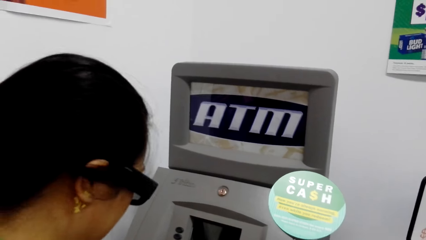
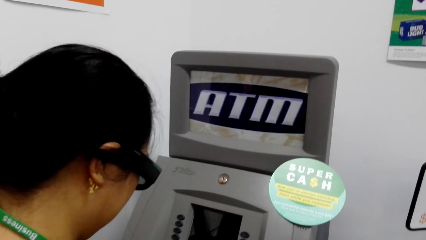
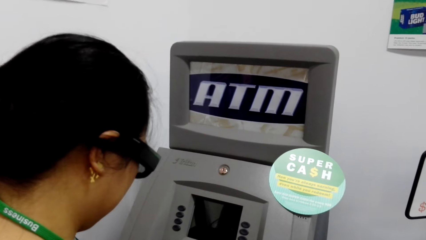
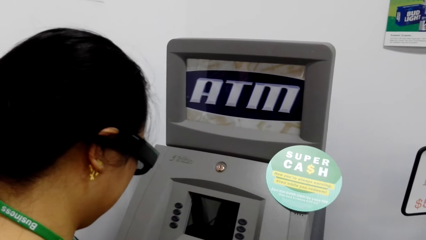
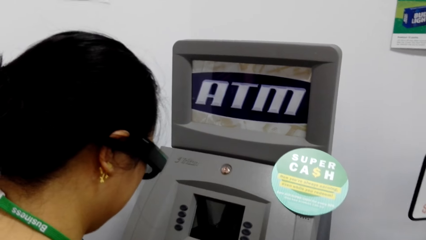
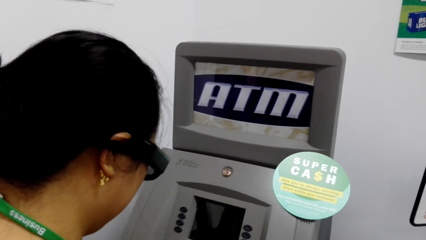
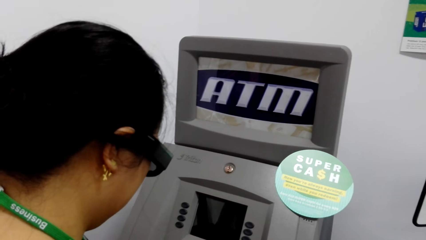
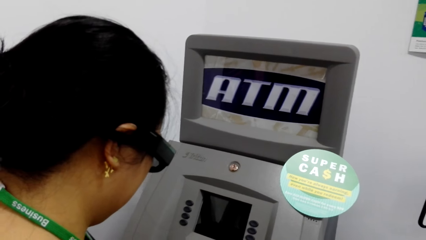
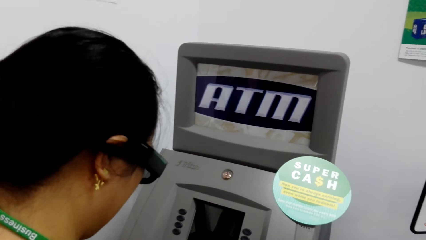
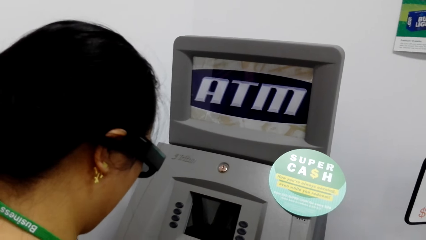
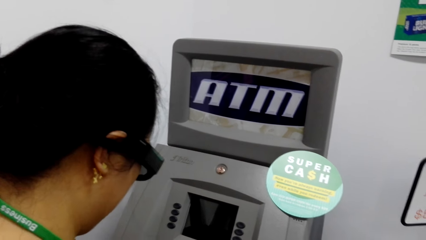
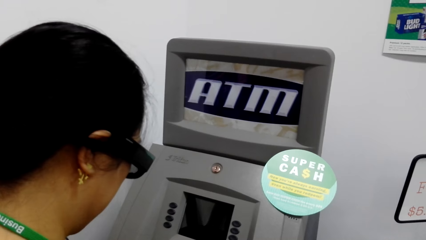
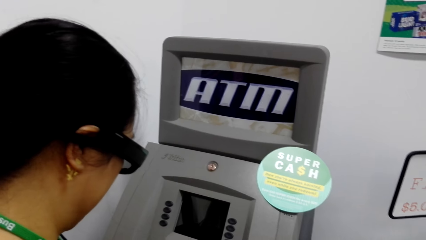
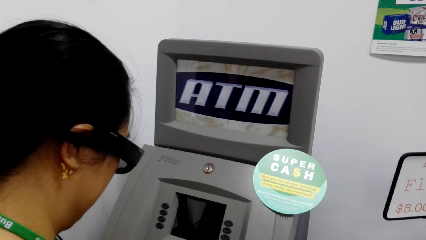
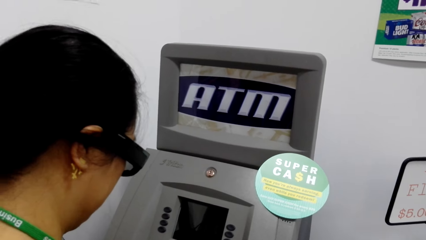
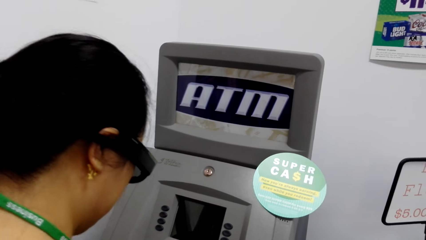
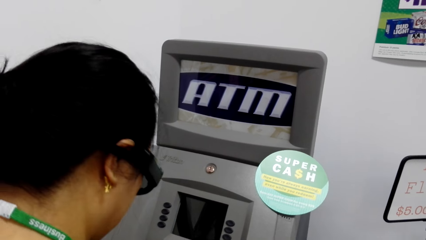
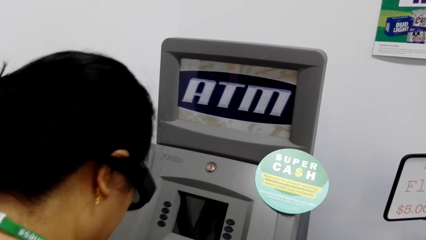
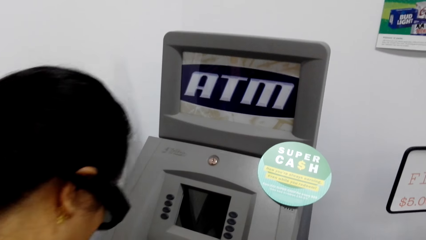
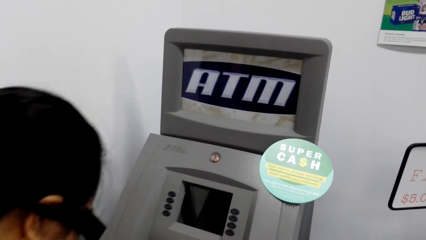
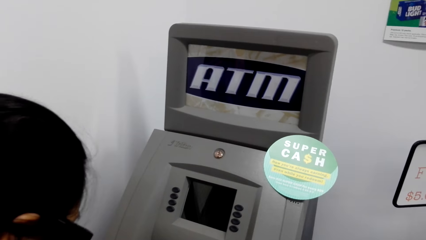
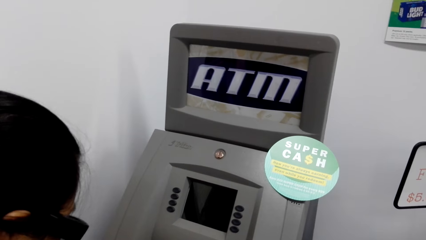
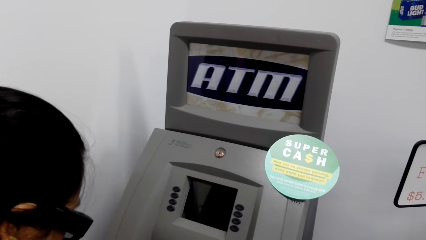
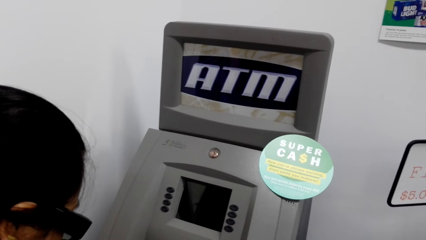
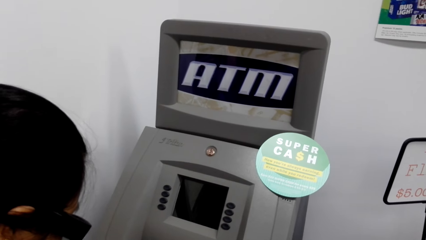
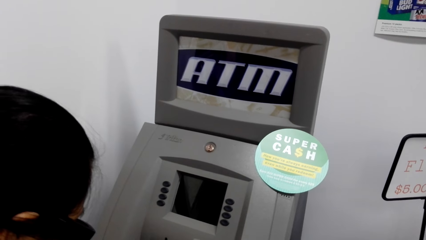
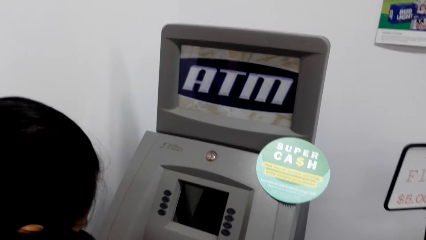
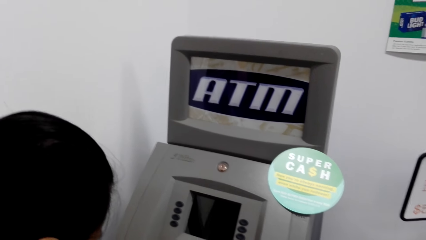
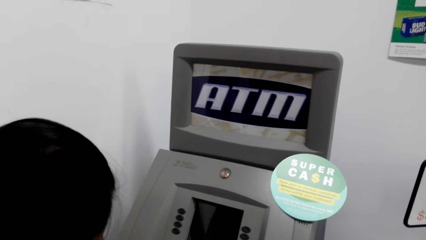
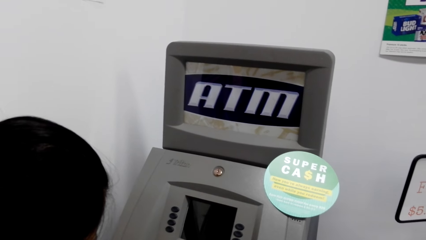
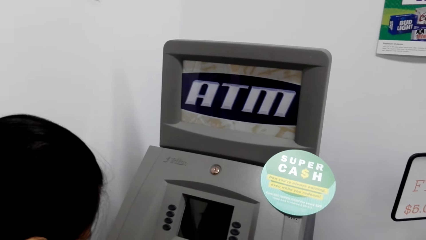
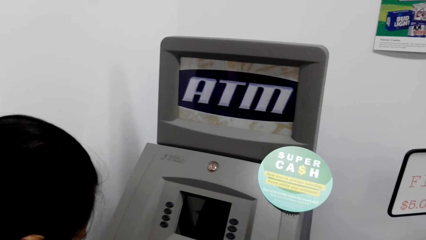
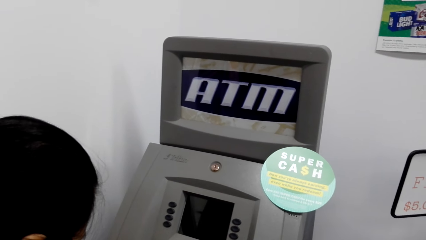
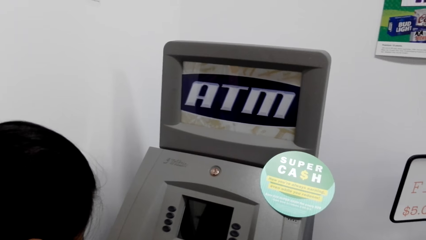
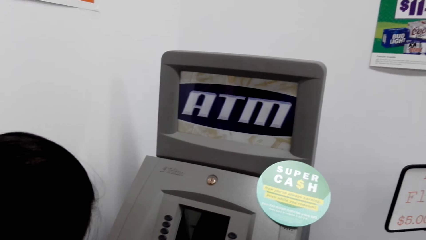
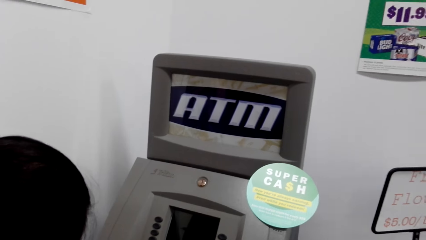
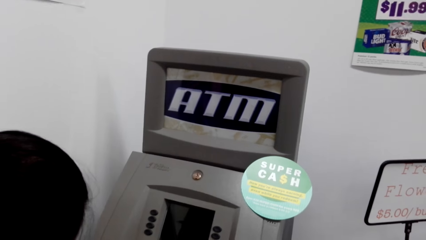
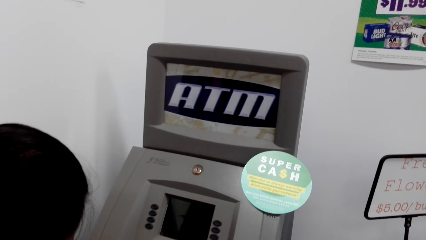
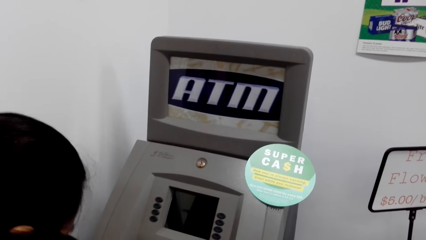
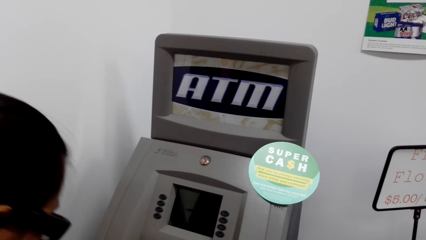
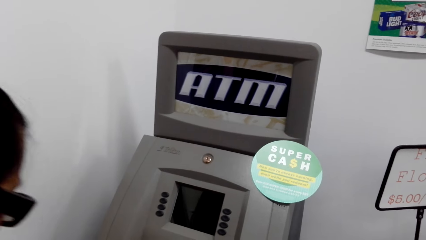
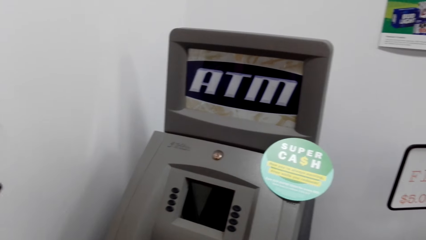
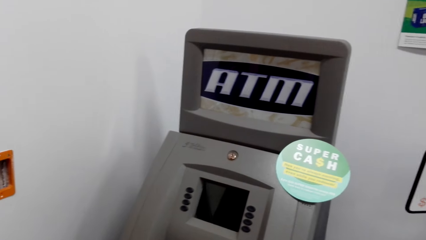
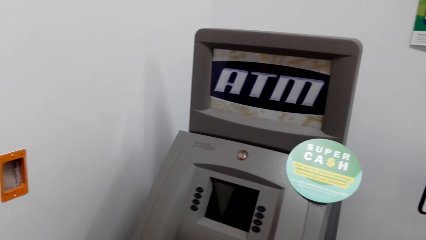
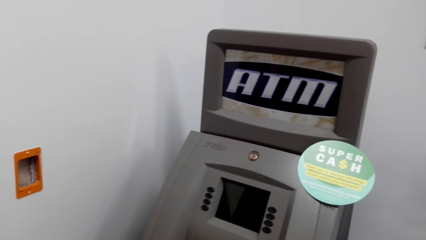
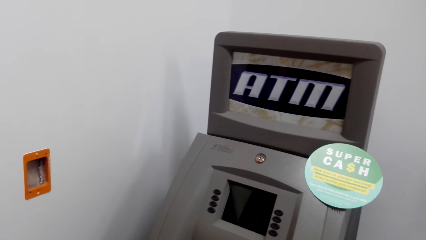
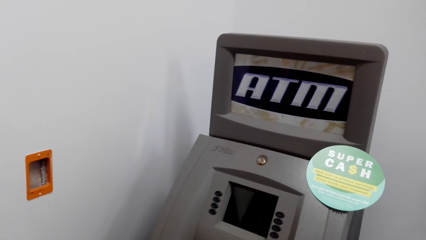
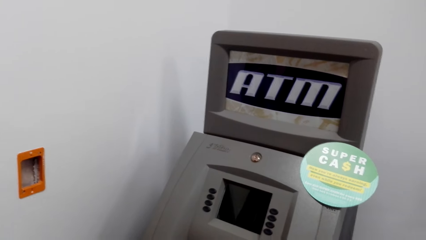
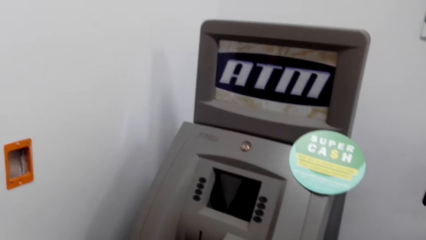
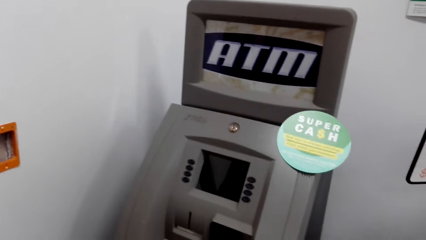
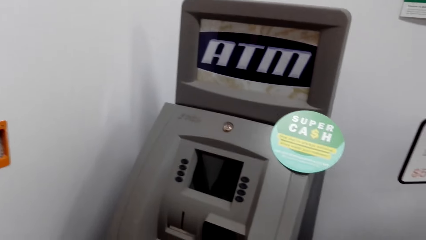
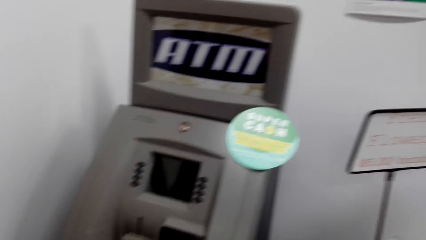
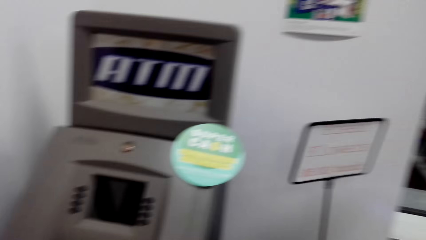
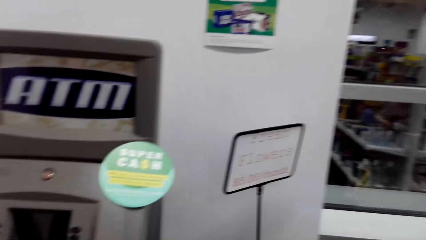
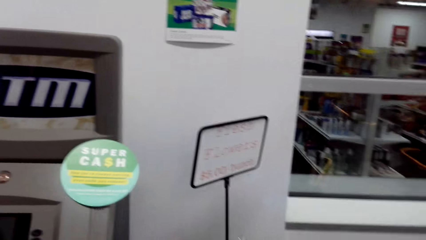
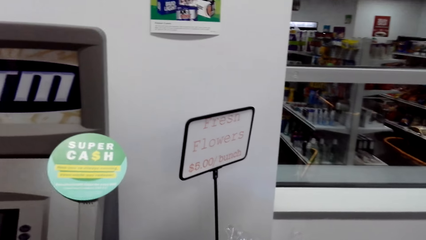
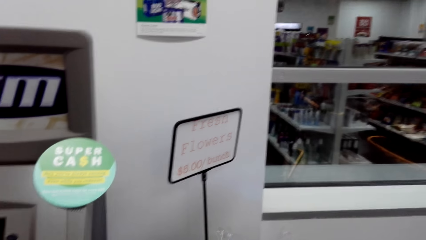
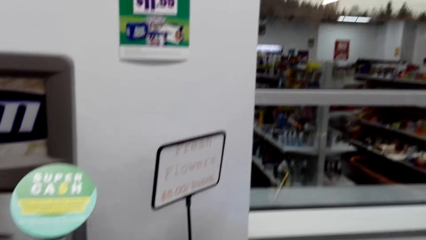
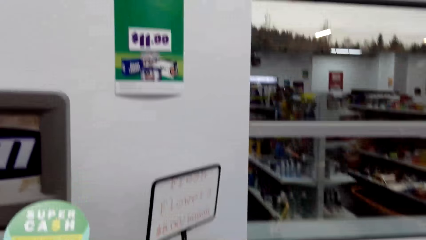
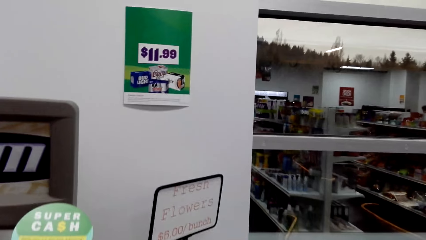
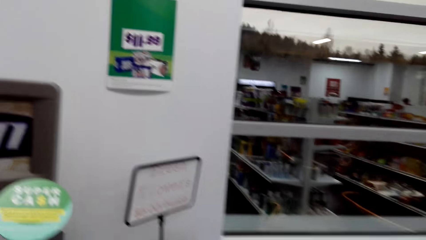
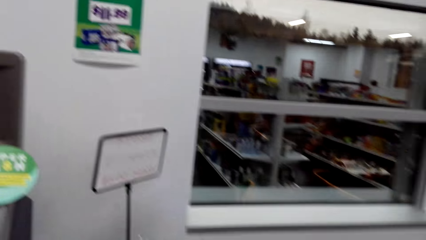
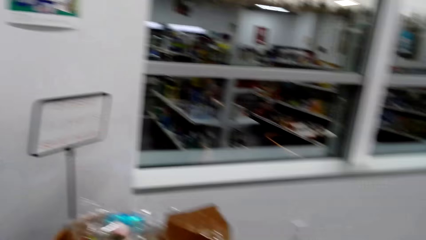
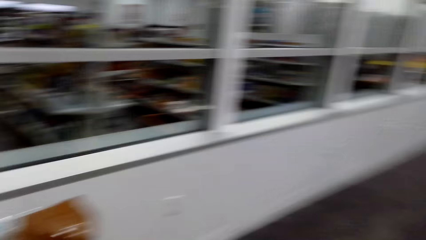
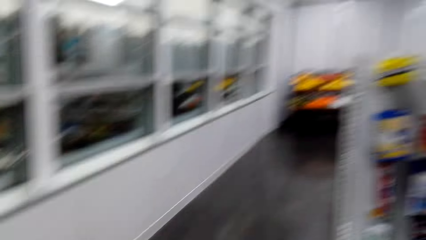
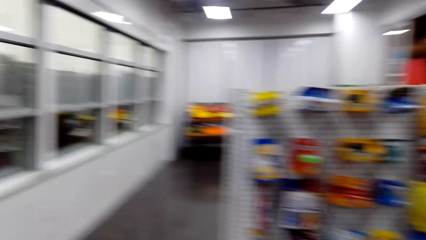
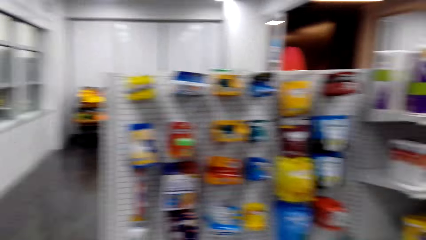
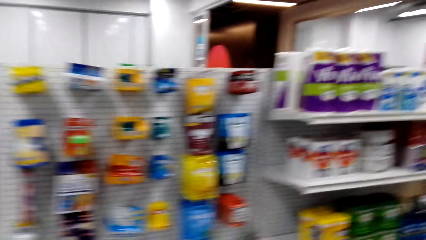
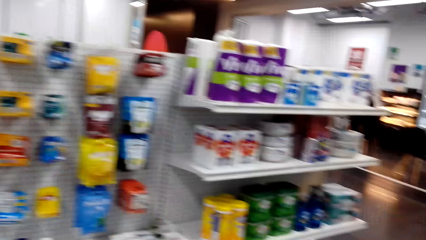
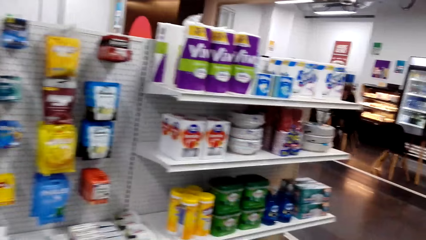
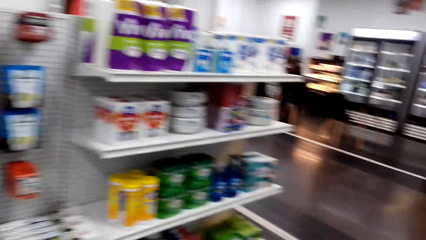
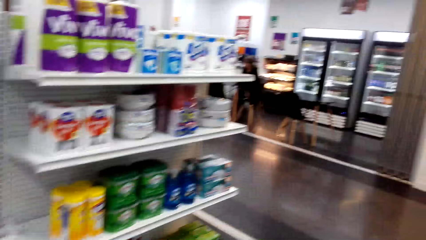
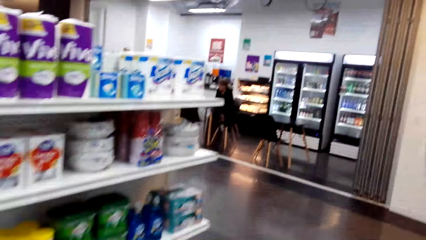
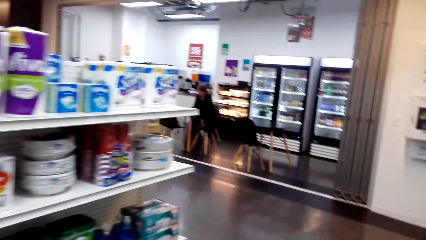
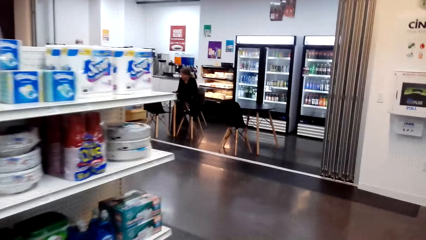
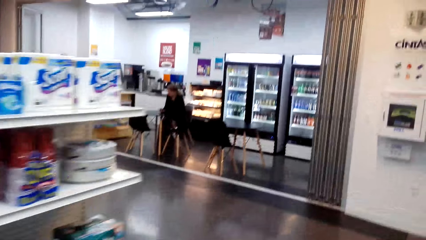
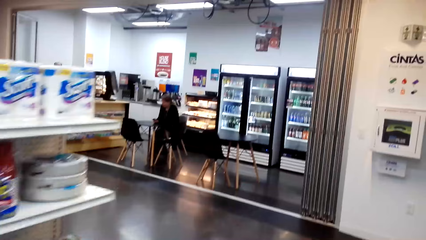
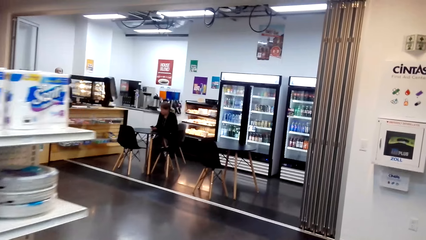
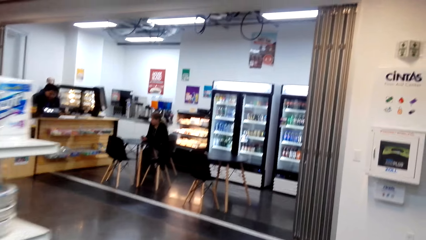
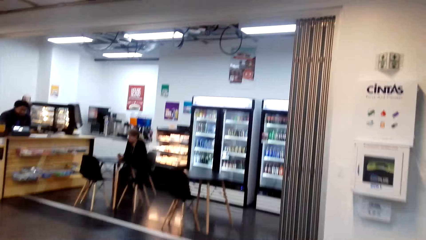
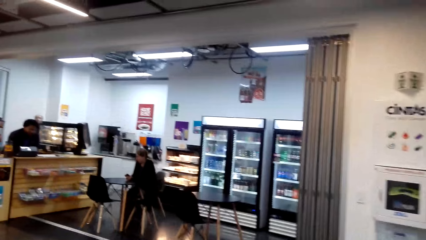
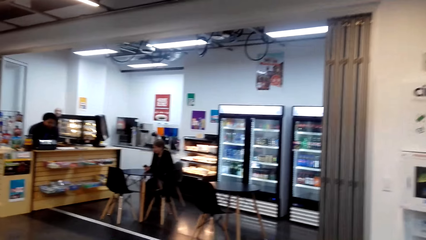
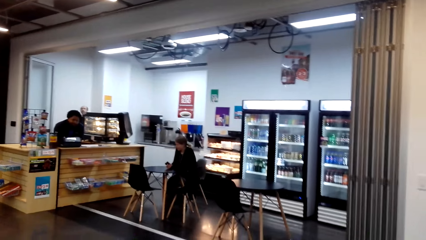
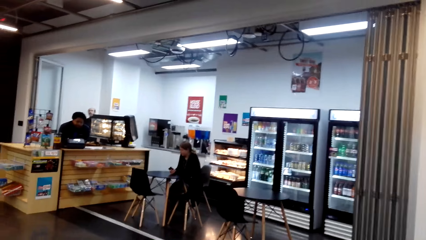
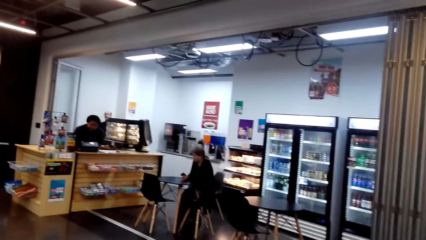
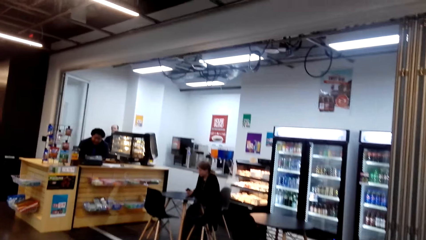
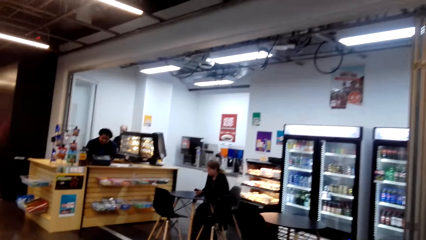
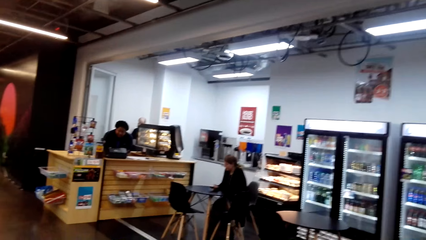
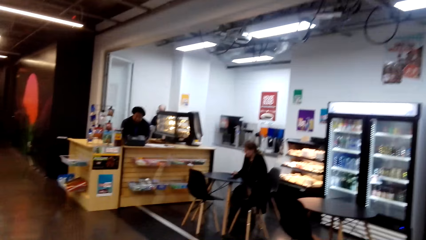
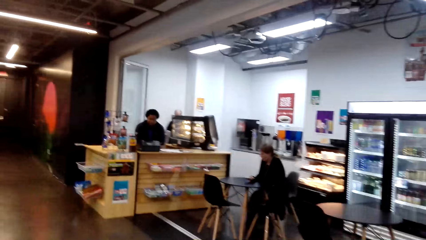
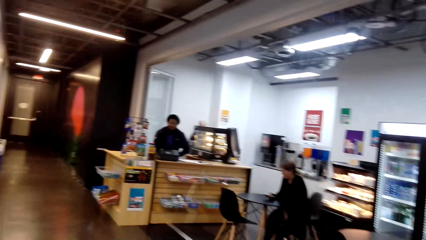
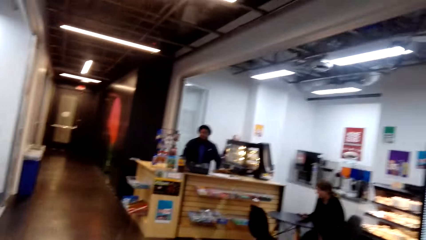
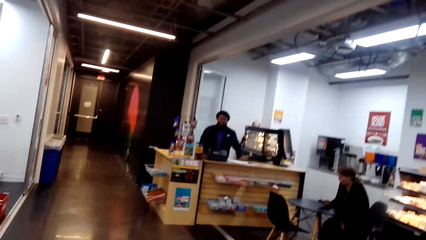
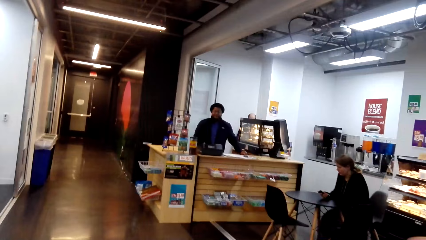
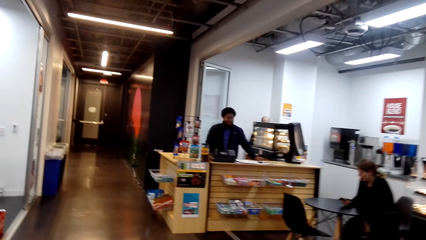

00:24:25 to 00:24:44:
The camera wearer walks around the building.
